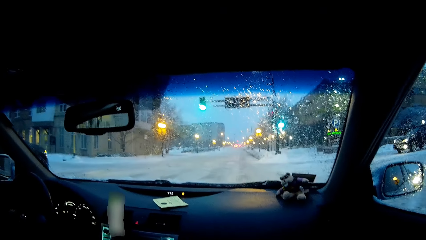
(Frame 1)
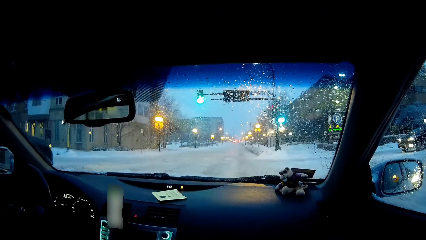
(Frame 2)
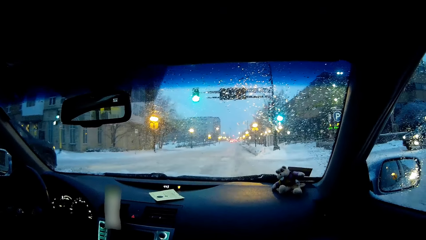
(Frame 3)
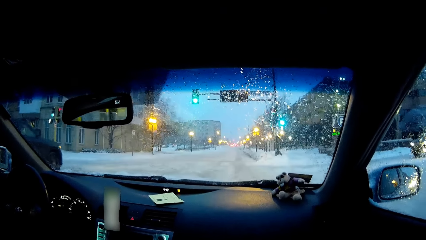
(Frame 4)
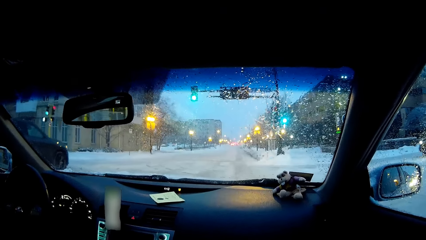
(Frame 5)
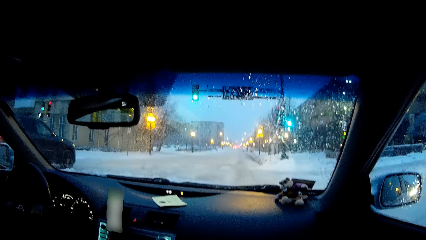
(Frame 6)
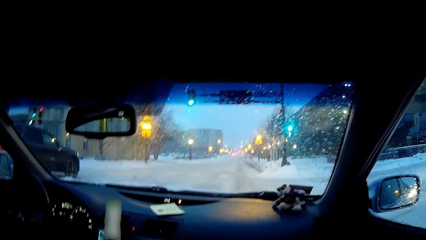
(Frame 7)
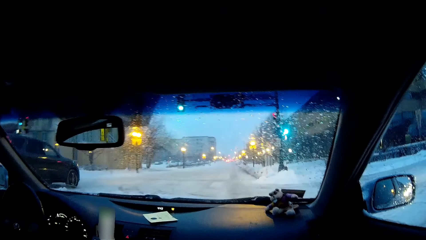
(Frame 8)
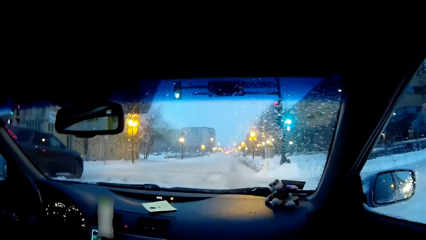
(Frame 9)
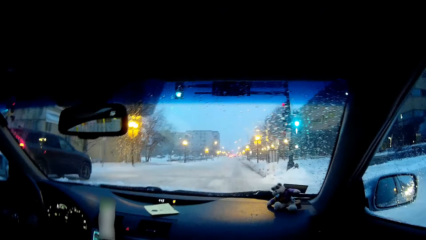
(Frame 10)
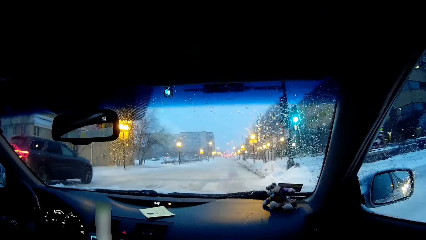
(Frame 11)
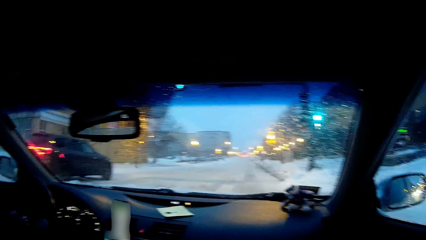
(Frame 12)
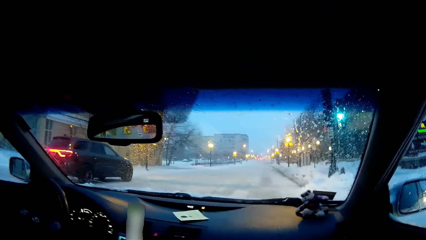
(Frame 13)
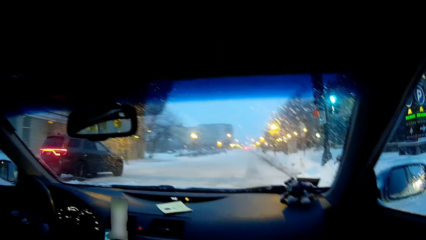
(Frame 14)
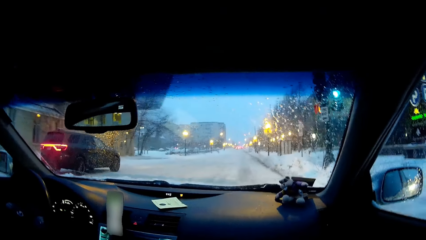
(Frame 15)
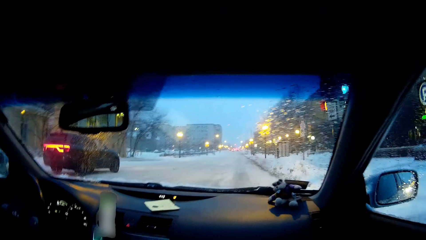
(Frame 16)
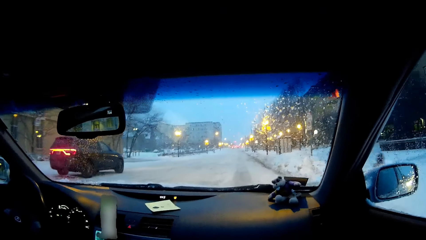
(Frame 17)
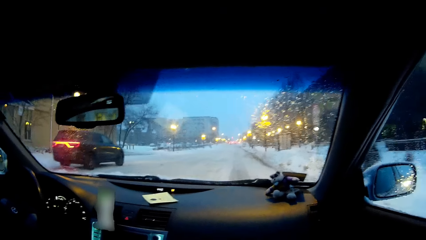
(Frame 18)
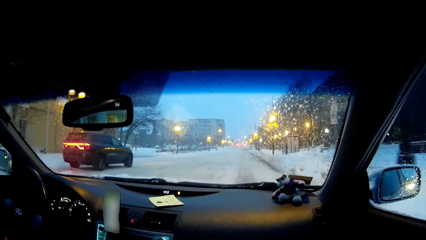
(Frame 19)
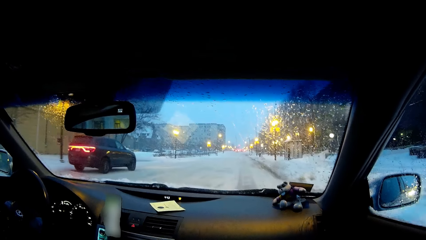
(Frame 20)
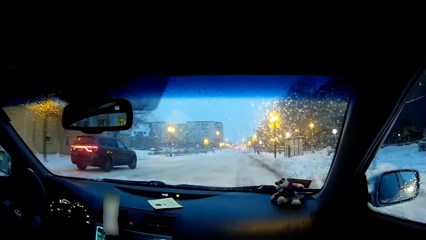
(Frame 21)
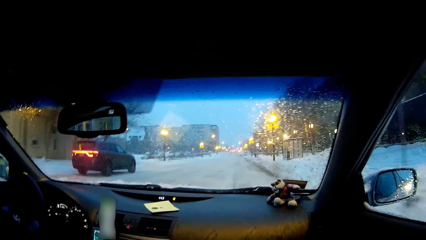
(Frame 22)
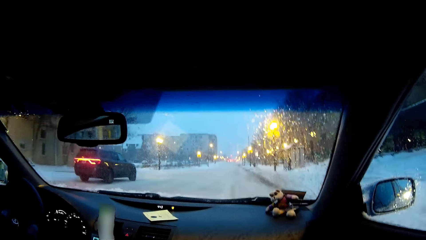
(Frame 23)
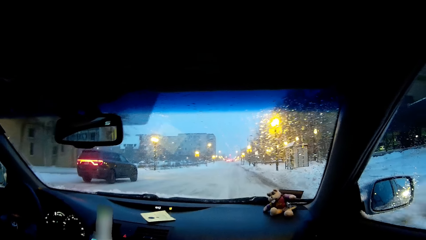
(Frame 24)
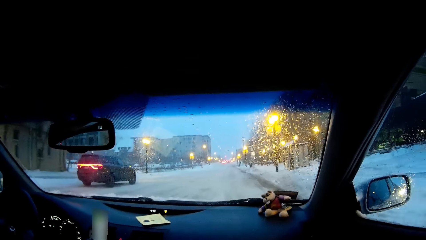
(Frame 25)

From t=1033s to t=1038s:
A person drives the car.

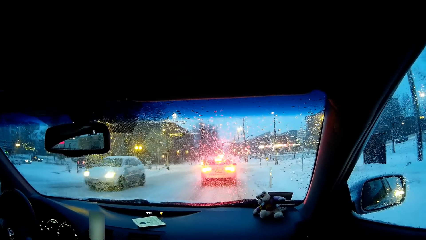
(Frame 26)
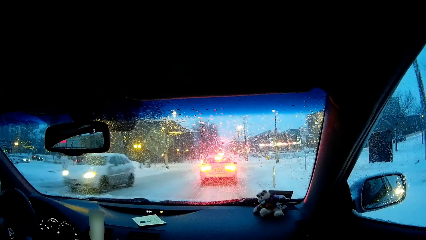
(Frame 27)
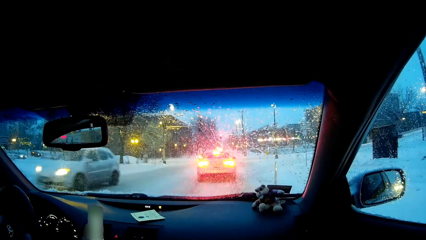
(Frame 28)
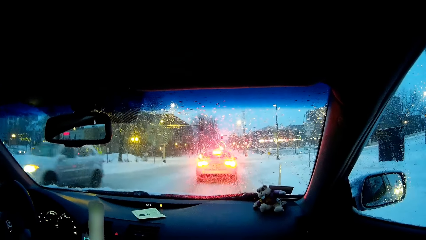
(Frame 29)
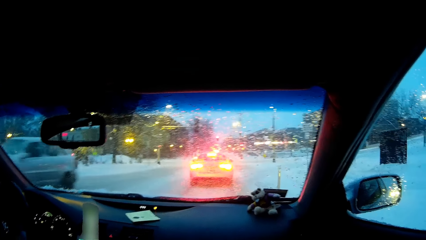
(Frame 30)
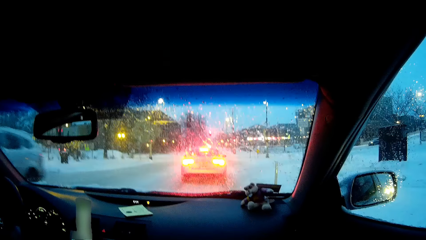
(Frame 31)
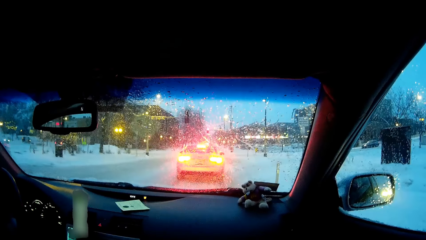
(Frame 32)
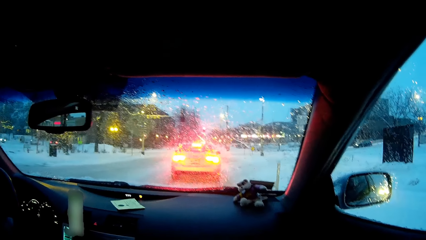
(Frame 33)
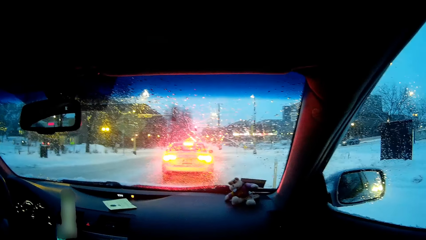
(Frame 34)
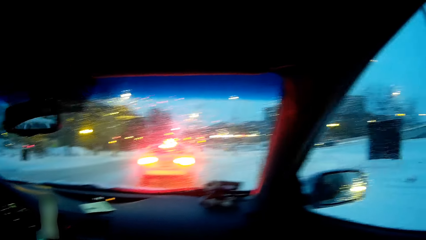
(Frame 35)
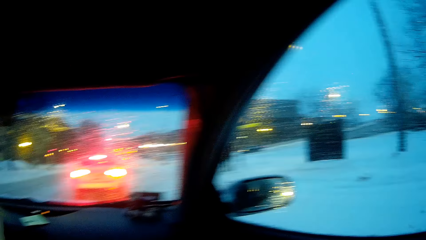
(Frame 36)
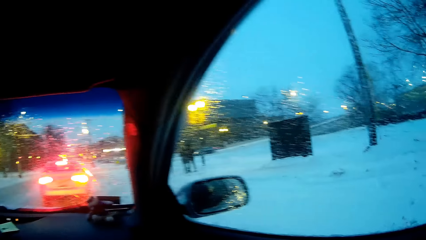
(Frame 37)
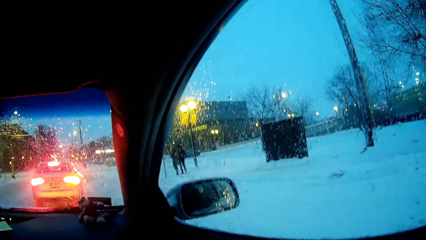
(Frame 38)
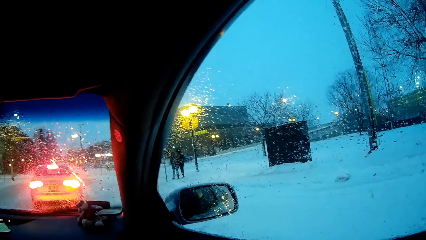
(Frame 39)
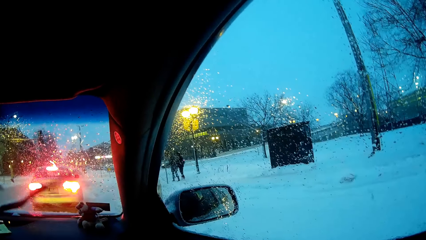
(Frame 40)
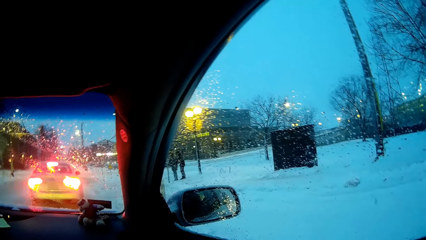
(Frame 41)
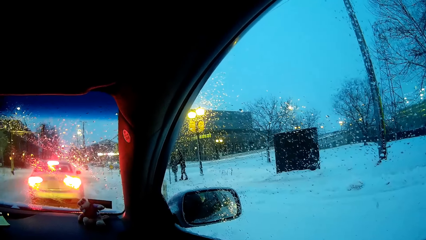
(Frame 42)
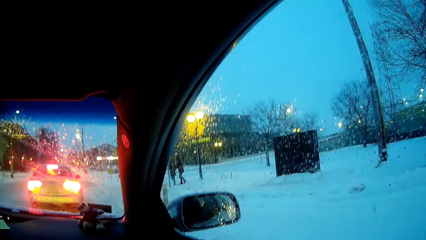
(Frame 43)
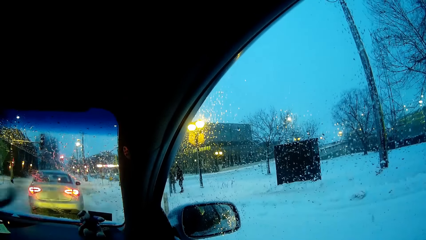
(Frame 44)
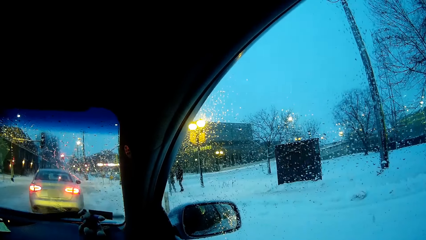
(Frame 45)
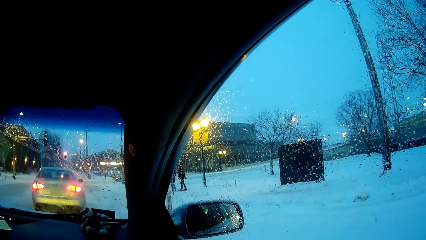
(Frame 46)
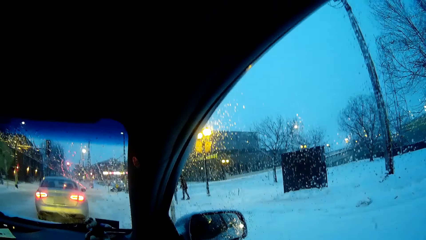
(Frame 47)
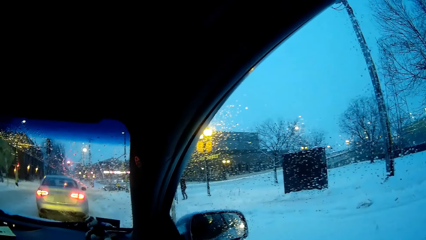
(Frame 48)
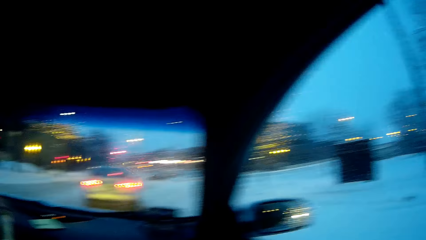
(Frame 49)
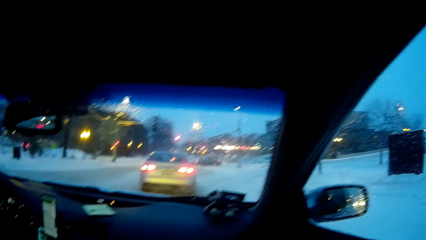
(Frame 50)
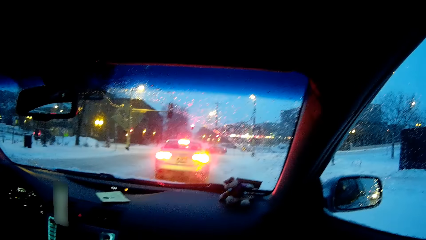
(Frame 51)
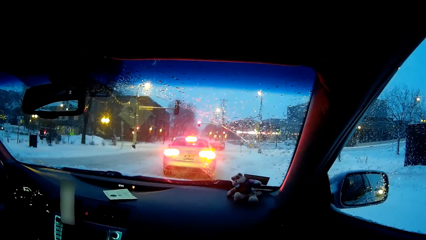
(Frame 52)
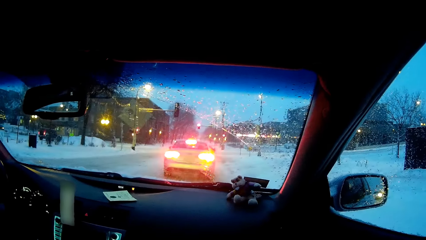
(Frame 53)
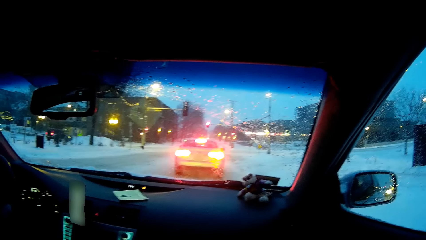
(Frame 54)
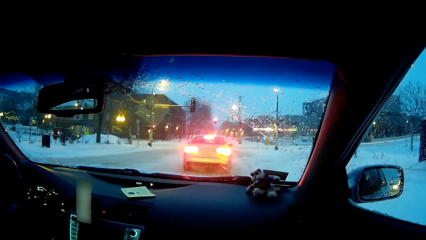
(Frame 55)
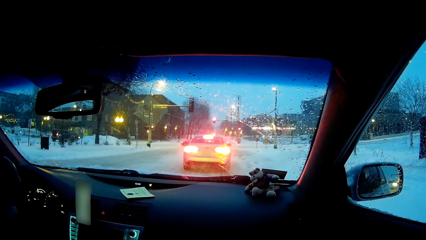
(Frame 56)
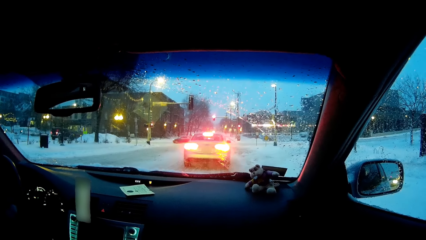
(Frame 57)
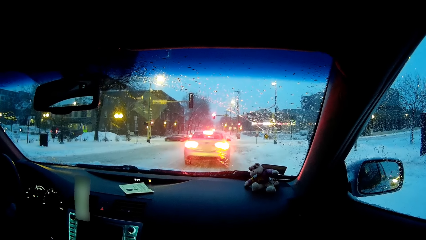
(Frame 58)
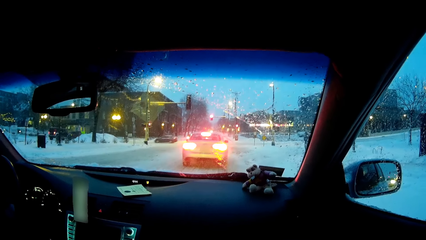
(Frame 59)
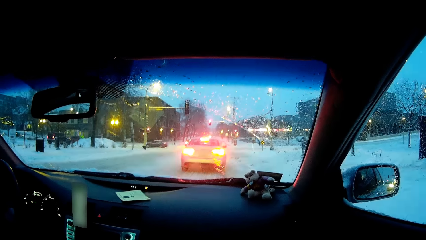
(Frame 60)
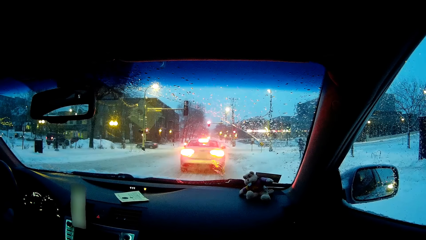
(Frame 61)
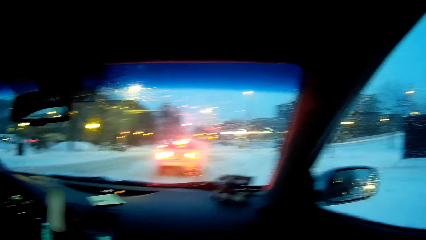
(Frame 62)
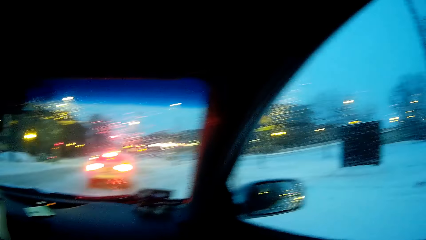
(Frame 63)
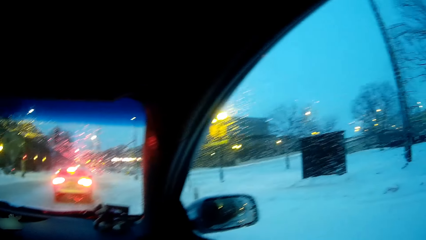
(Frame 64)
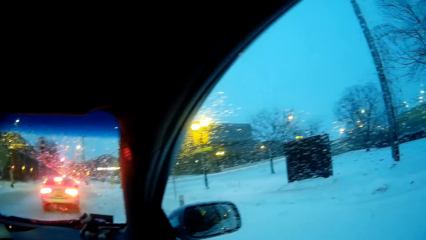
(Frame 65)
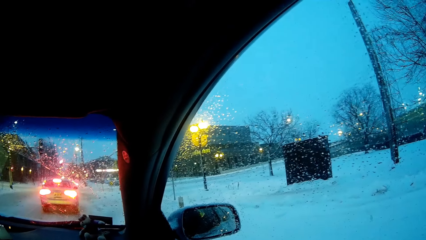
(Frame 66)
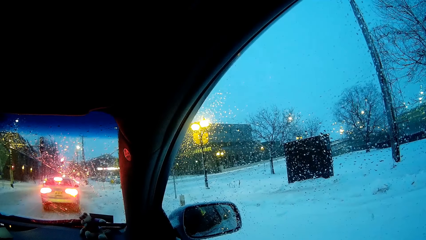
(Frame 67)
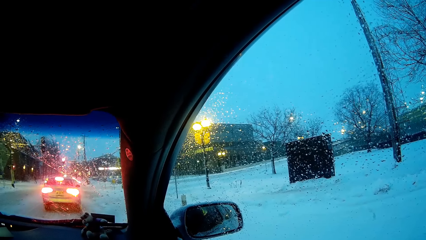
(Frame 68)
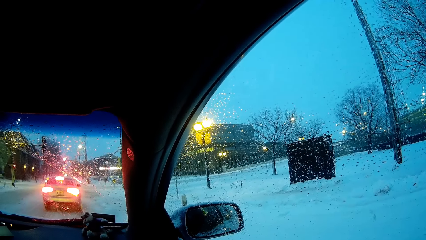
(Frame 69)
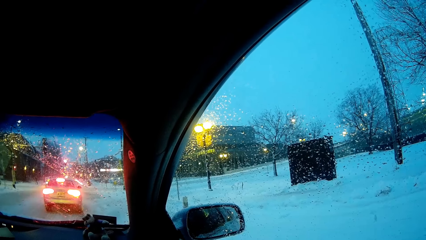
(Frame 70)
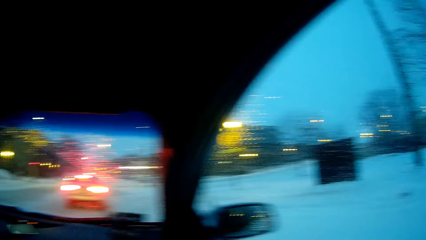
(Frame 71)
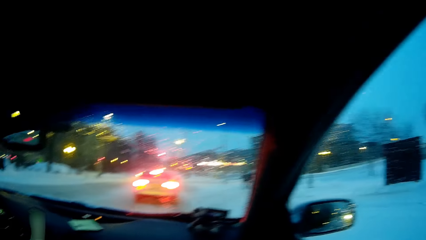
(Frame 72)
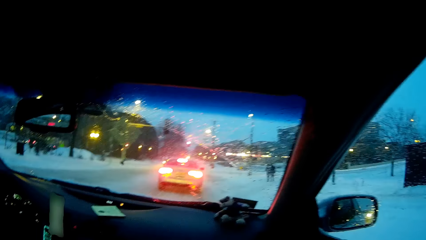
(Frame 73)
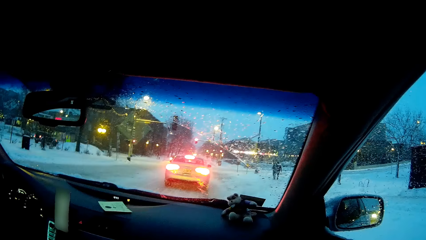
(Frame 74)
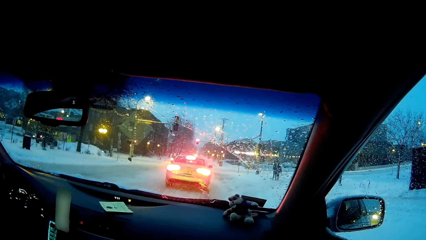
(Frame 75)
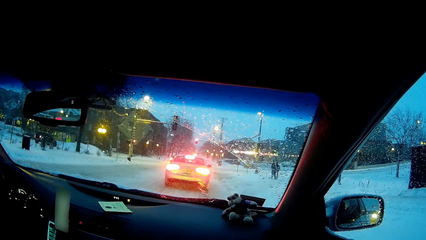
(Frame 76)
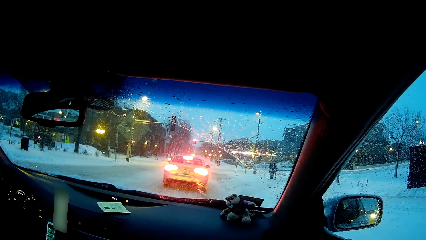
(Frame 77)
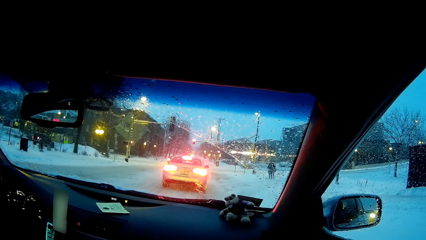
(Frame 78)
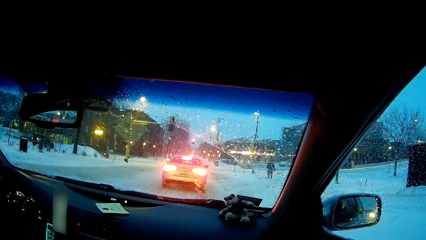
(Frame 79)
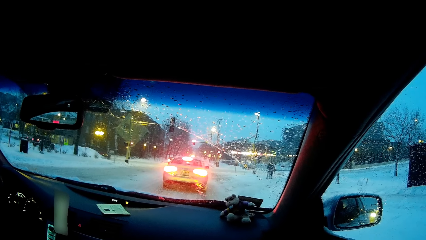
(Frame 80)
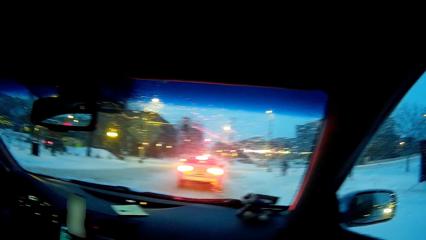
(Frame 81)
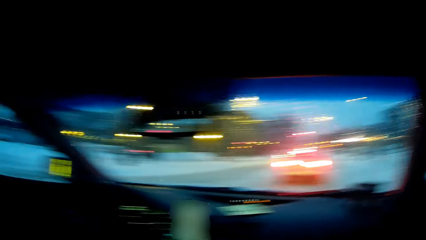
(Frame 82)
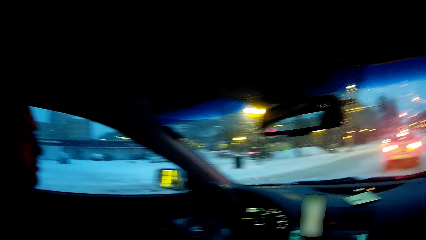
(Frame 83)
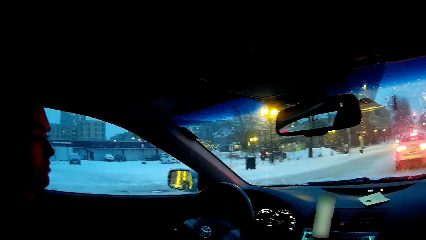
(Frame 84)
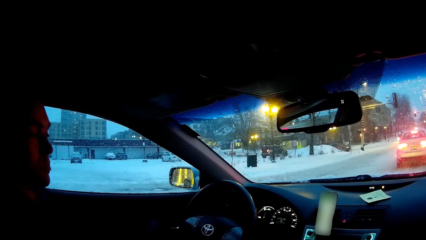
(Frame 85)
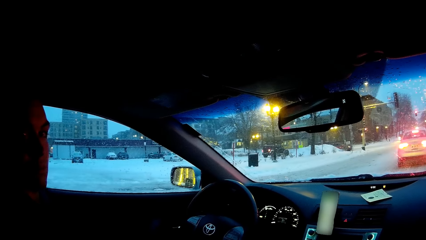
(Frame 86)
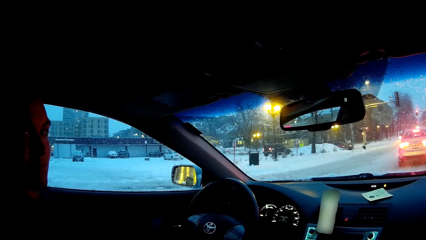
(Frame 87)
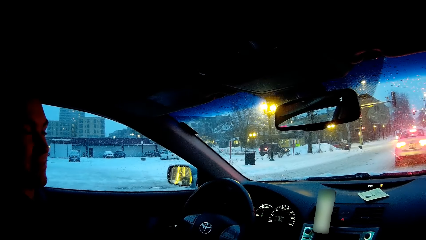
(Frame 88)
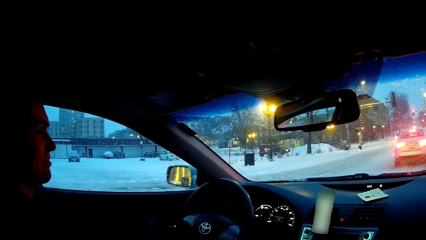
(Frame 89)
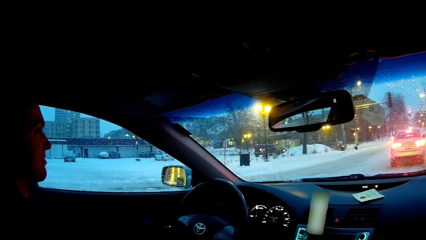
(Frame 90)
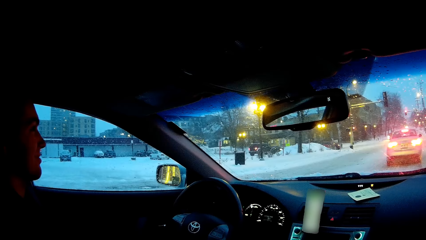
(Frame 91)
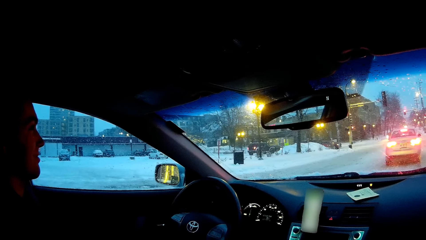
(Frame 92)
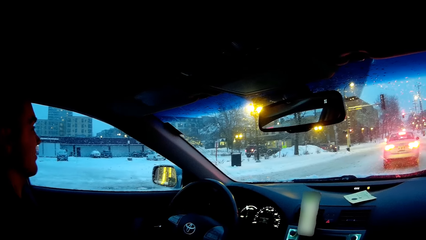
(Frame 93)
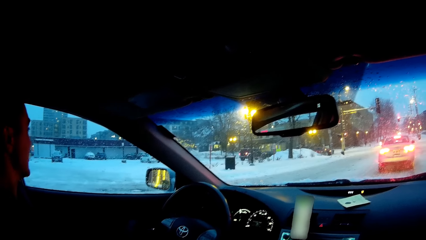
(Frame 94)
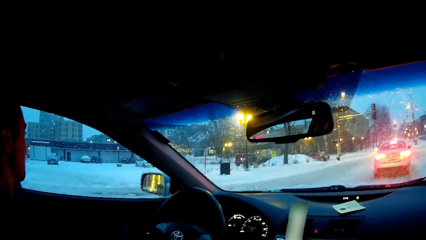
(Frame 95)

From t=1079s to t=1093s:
A person stops the car at the traffic light. The camera wearer looks at the right side. They look at the windscreen. They look at the person.
